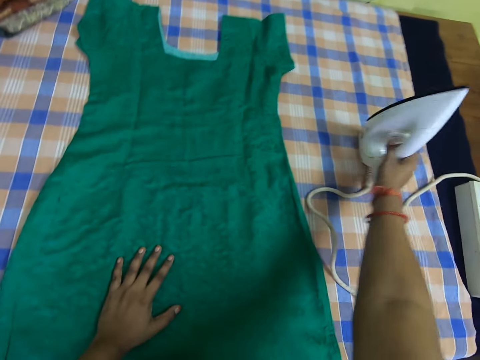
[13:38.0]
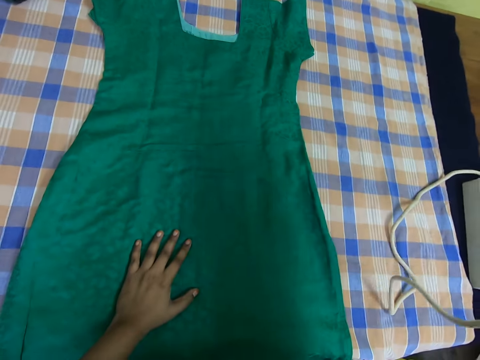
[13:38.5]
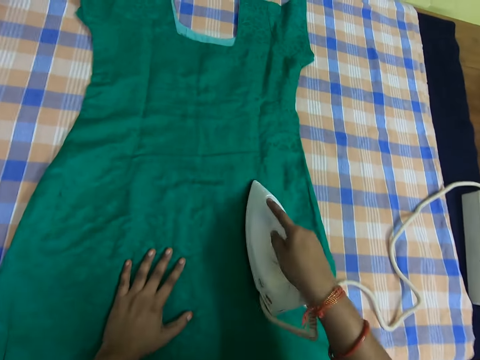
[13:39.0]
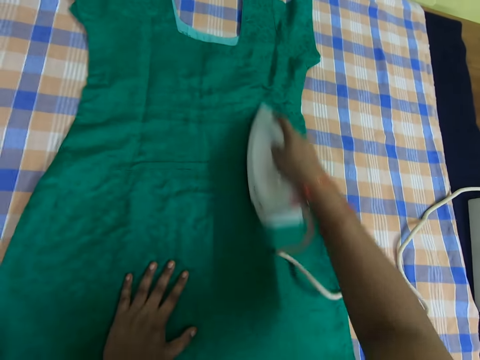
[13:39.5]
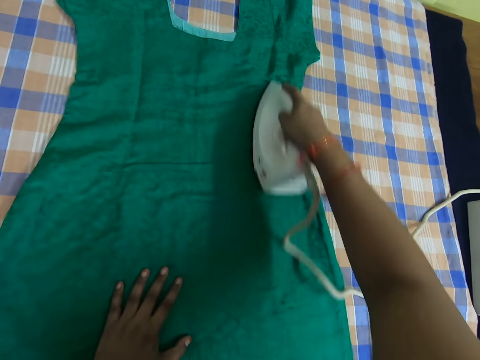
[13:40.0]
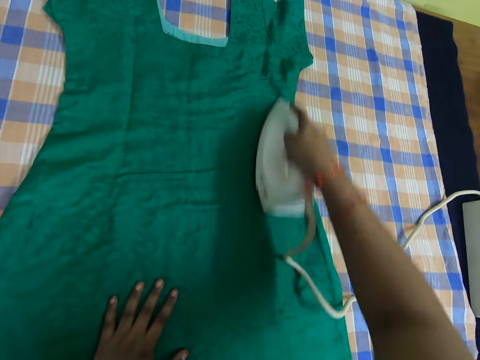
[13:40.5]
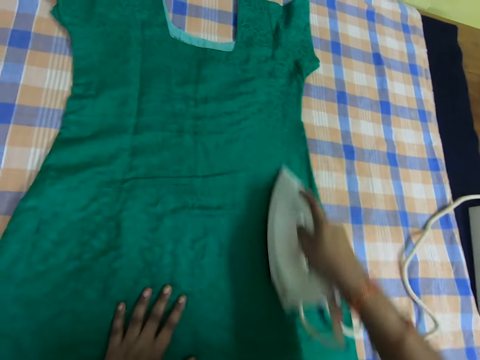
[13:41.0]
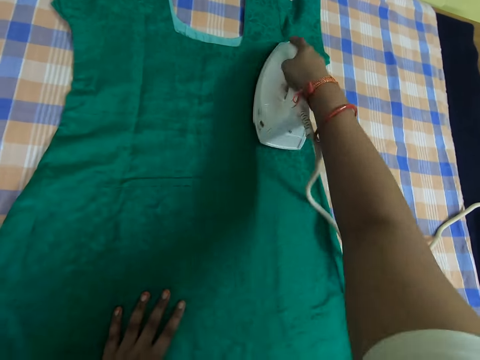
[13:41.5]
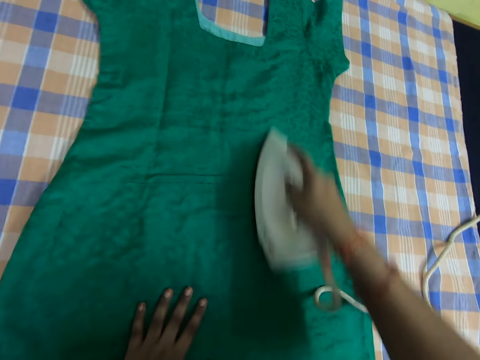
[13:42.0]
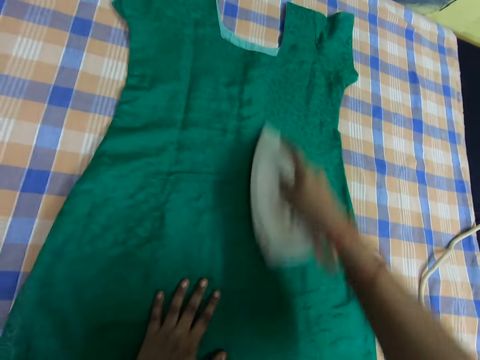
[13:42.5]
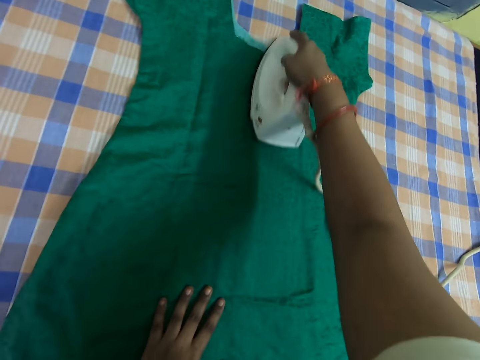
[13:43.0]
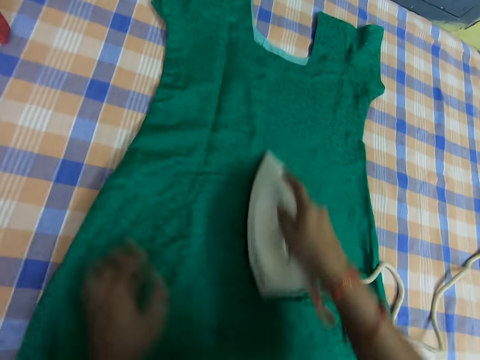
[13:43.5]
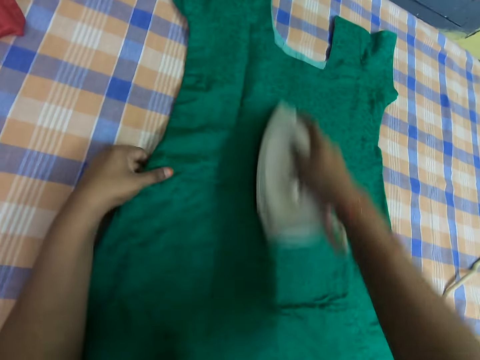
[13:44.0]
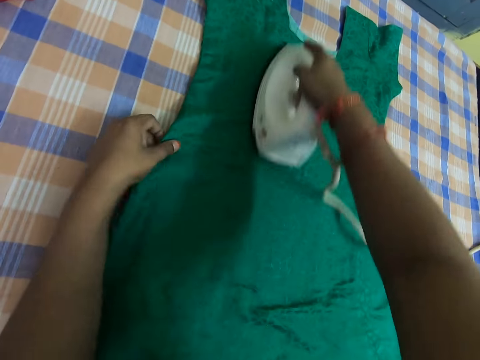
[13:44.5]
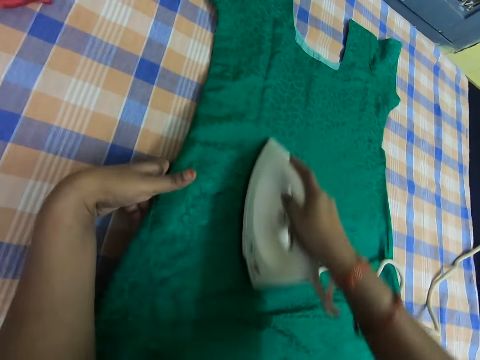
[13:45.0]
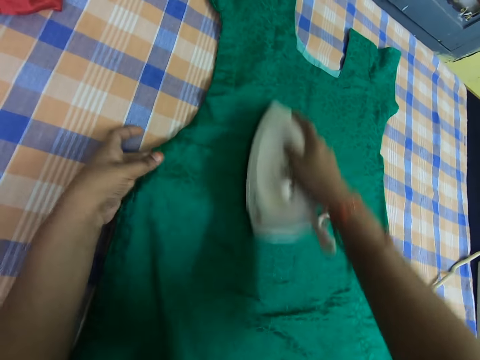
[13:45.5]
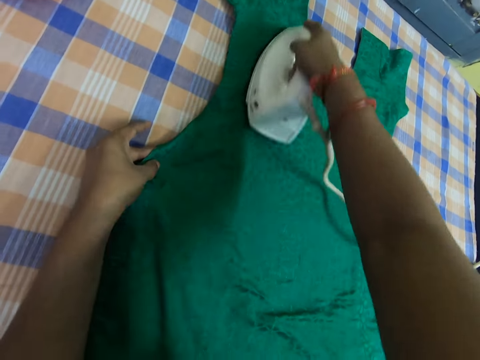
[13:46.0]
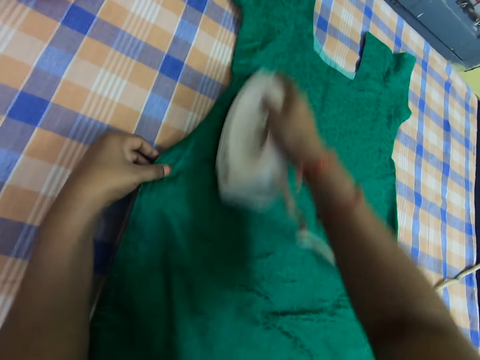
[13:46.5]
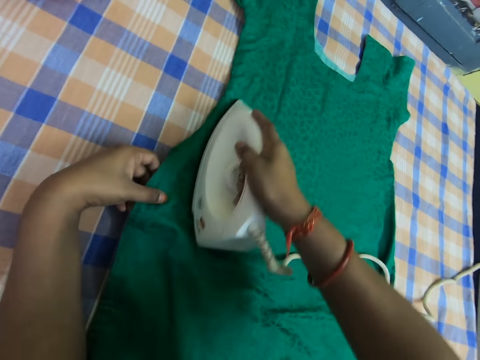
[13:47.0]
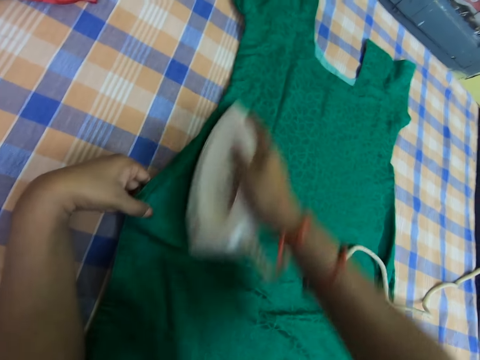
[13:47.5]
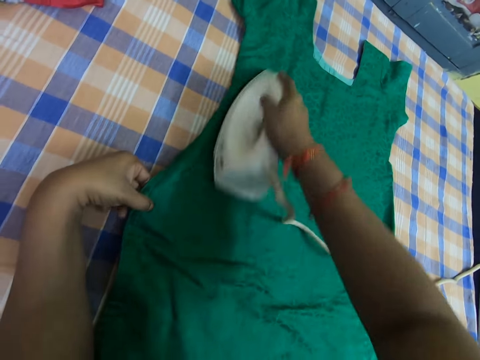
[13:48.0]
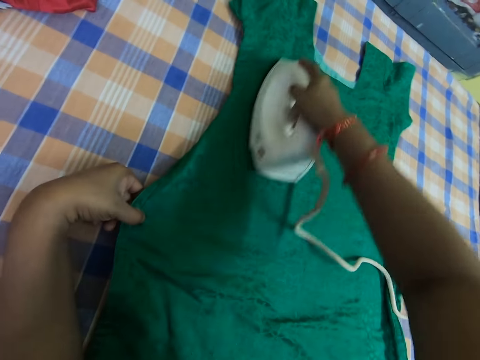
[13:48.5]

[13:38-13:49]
The camera wearer picks up the iron box and irons the dress.

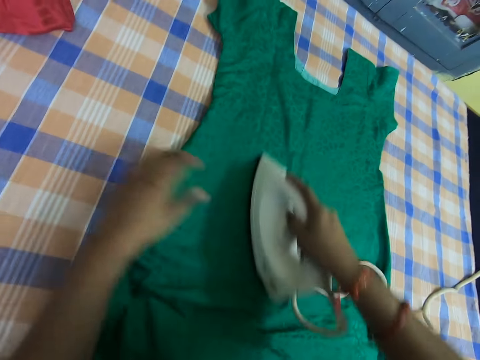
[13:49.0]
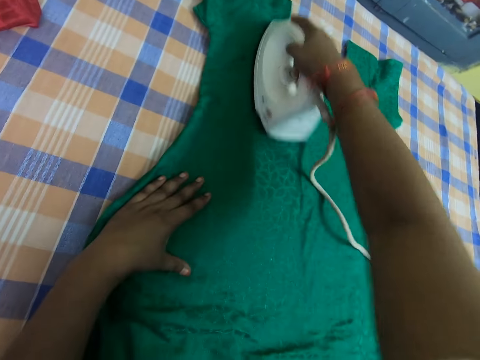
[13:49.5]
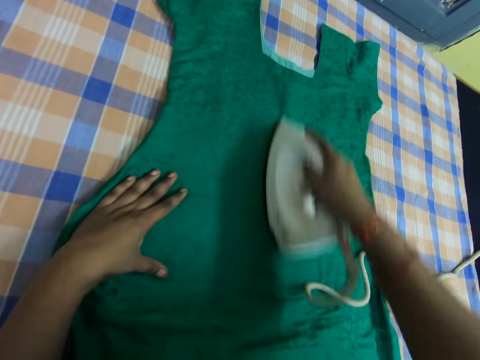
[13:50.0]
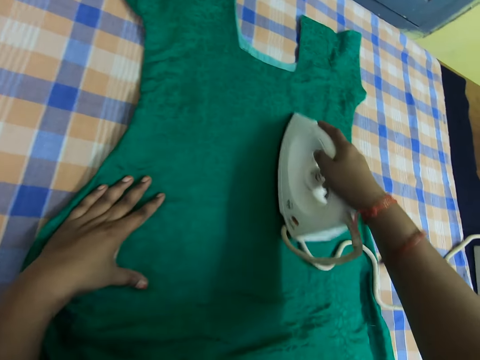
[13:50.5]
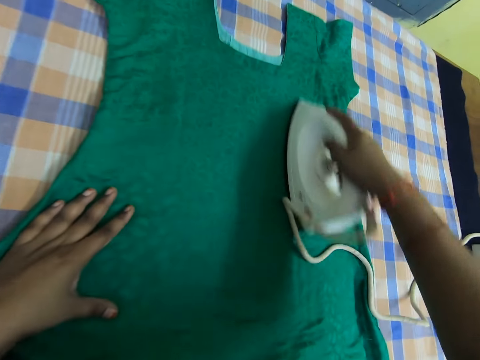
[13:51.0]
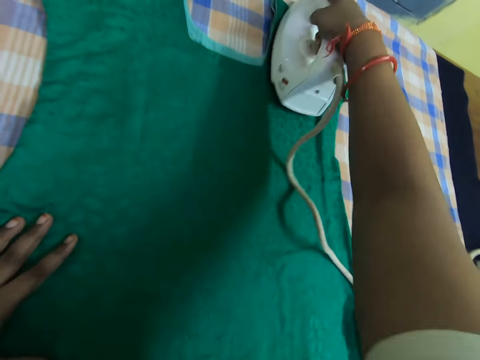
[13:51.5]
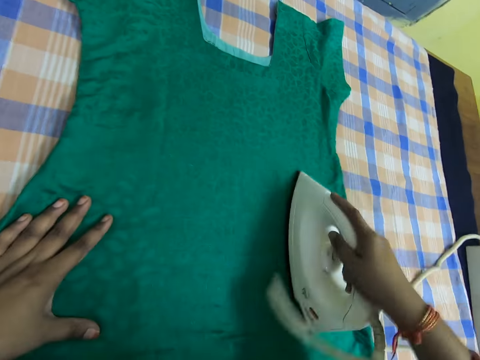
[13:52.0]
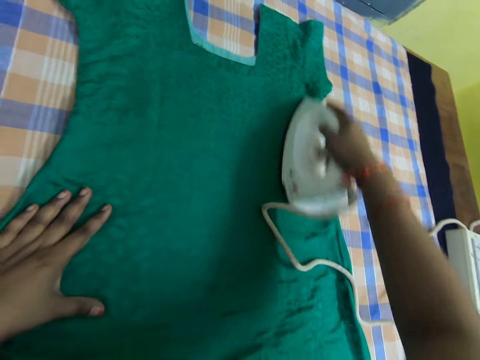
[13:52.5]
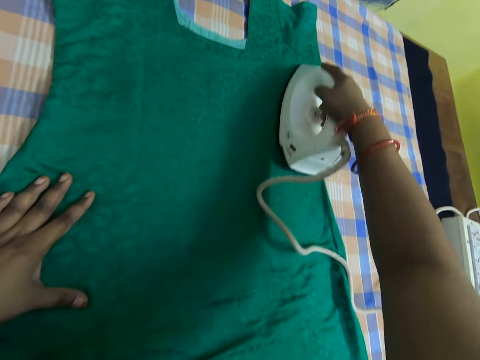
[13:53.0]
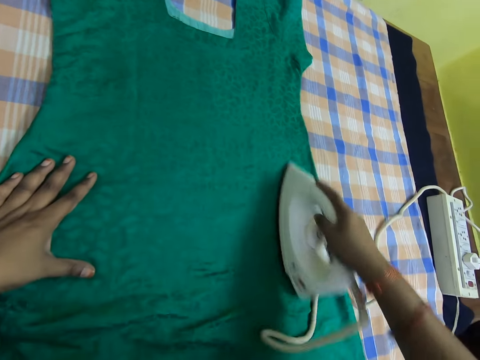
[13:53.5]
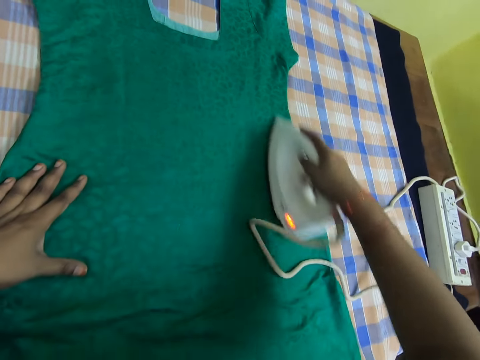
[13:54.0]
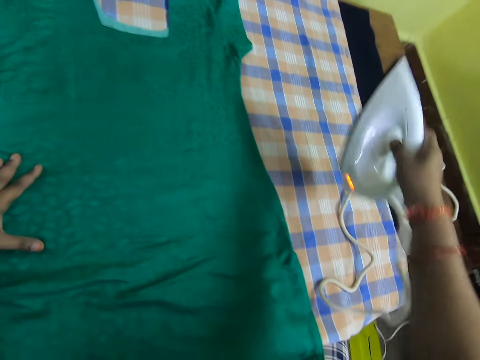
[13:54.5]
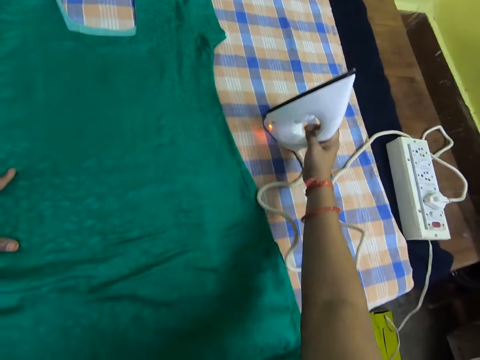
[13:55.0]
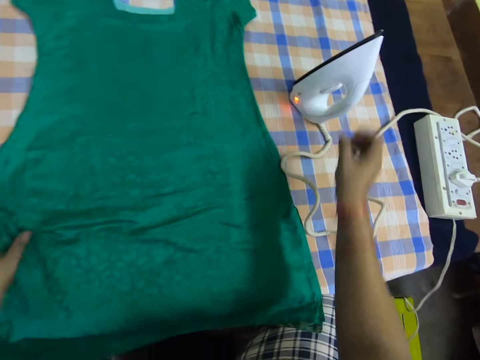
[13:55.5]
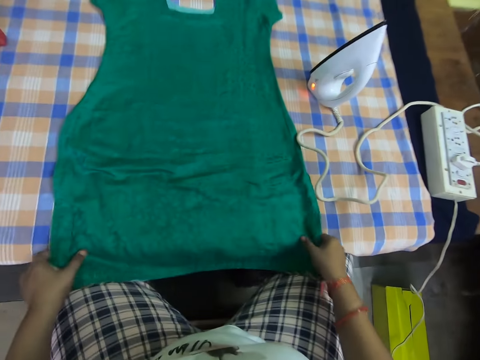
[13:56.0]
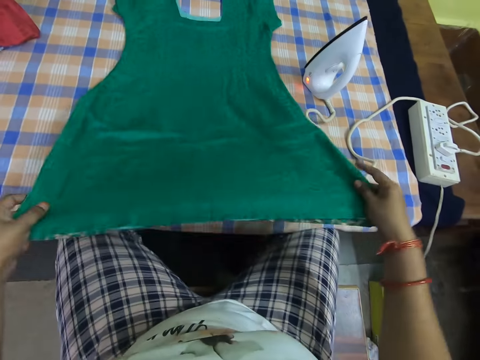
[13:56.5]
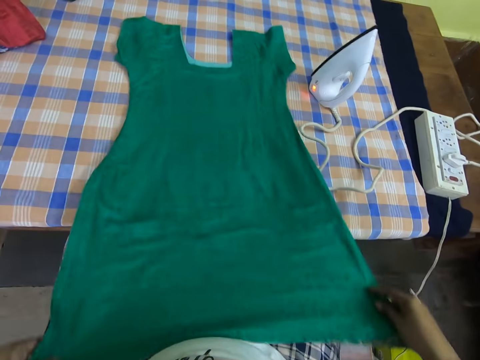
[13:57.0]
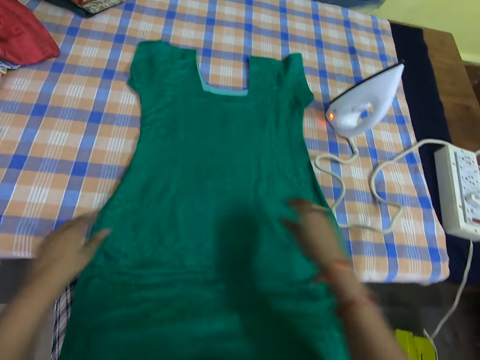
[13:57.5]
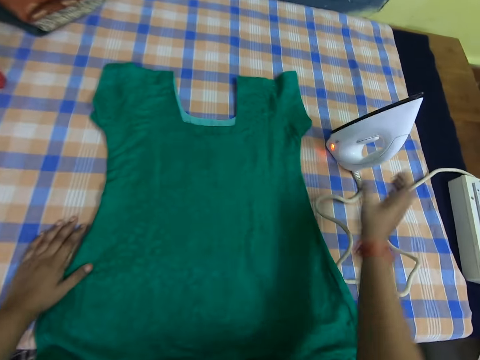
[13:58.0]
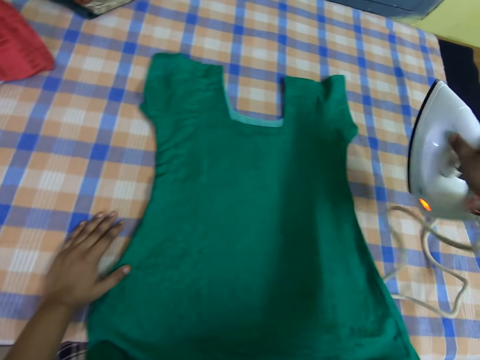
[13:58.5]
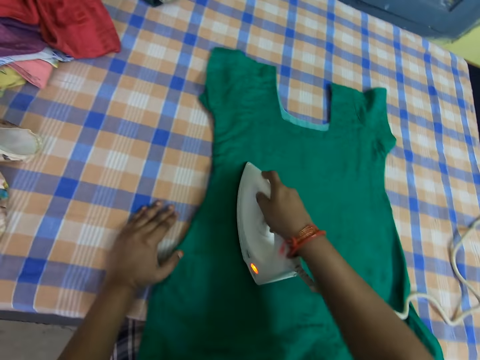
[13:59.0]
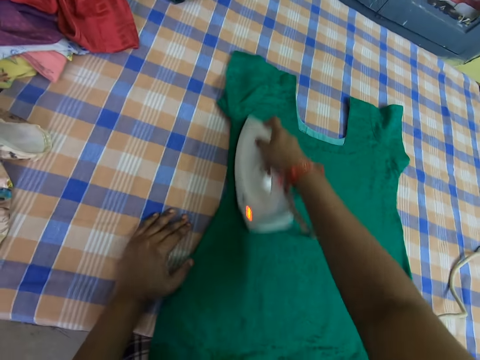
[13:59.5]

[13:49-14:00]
The camera wearer drops the iron on the bed. They adjust the gown properly on the bed, pick up the pressing iron from the bed and iron the gown on the bed with the pressing iron.

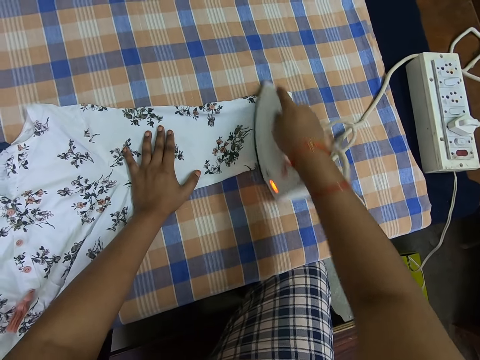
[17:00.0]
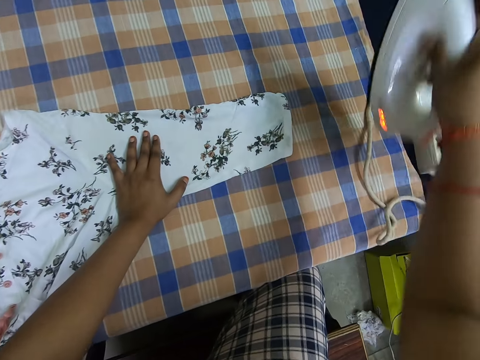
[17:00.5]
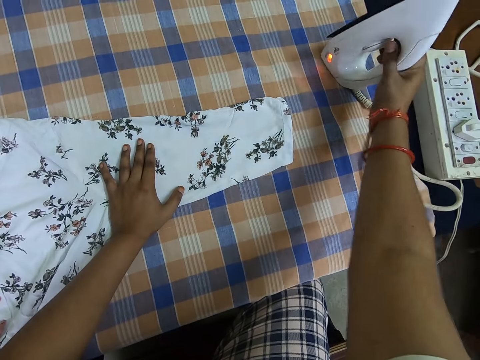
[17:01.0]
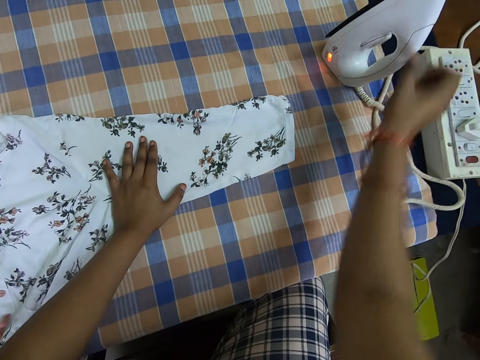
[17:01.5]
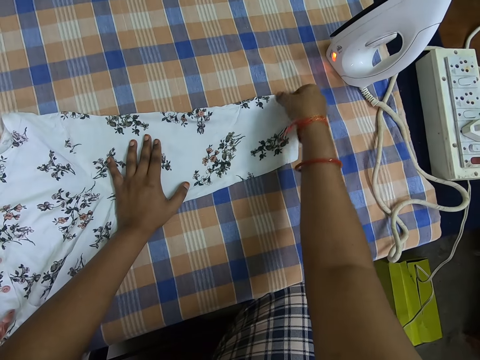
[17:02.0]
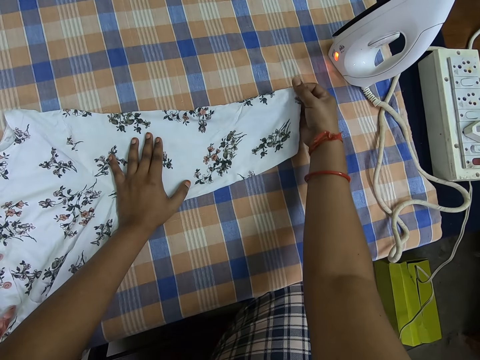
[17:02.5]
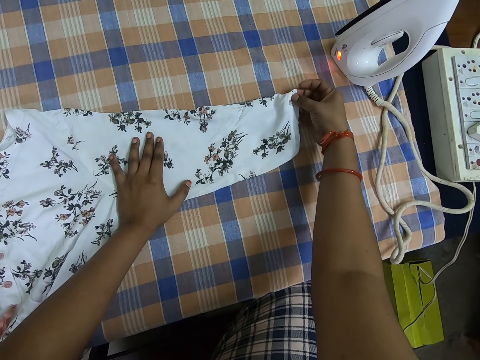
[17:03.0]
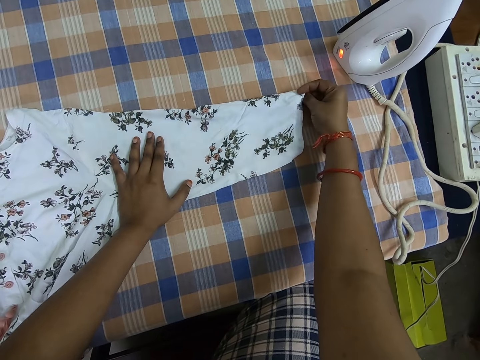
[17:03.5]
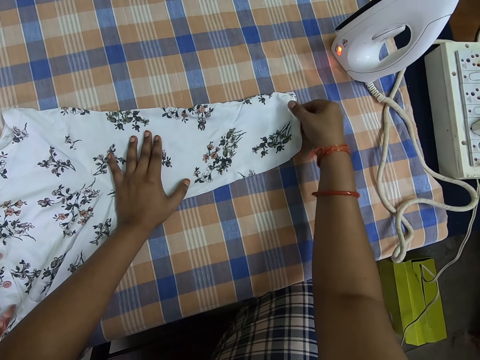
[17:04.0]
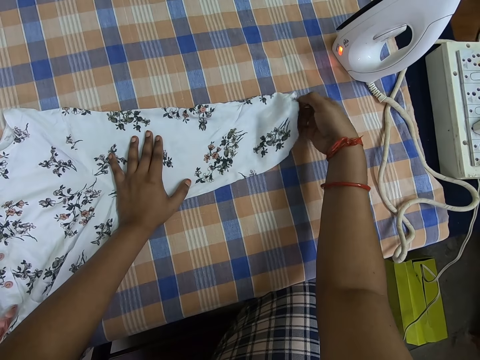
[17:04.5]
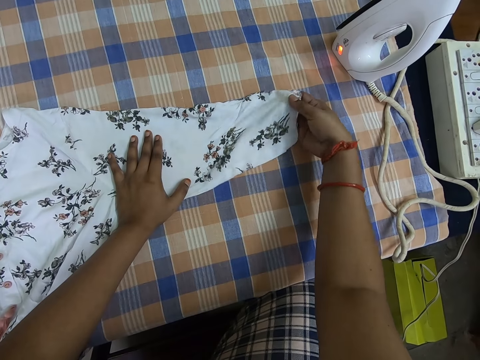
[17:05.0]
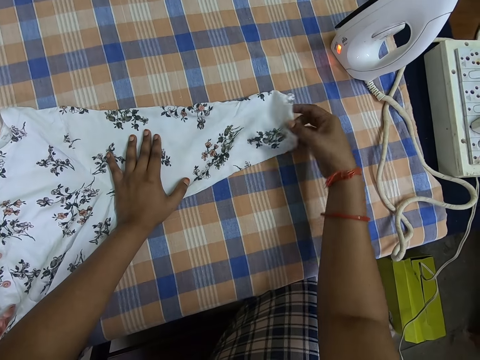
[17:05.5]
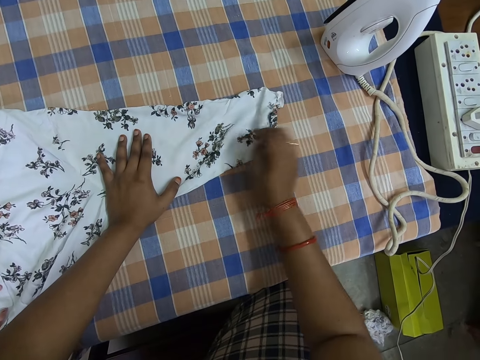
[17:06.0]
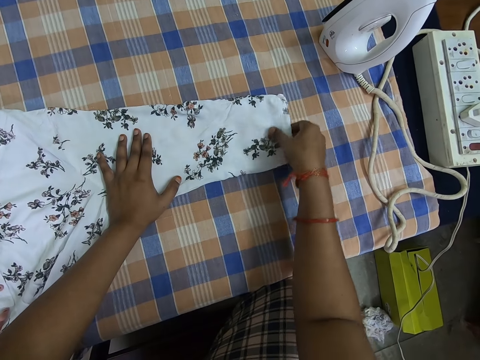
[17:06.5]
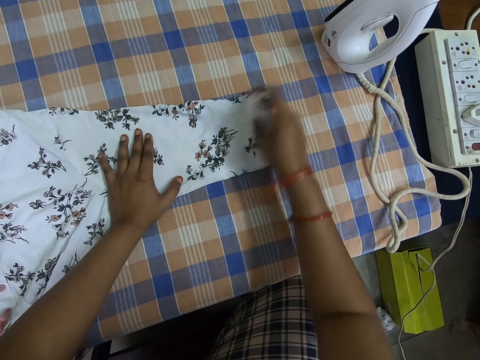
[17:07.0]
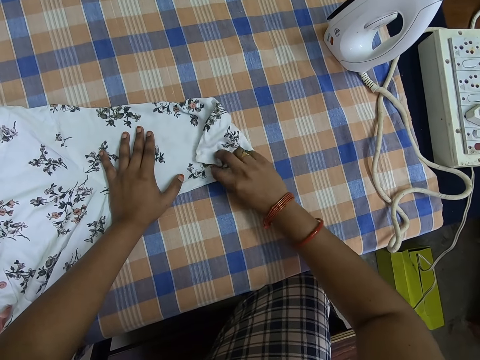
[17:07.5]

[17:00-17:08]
The camera wearer drops the iron on the bed. They adjust the cloth on the bed.
